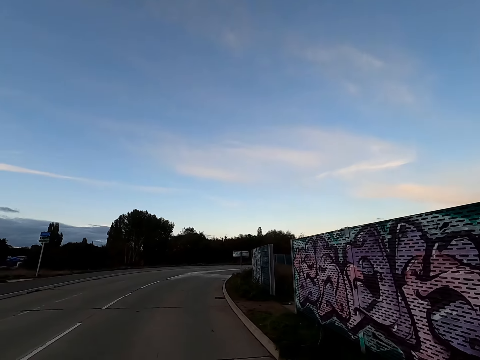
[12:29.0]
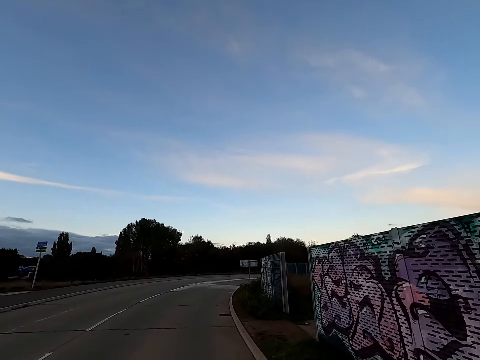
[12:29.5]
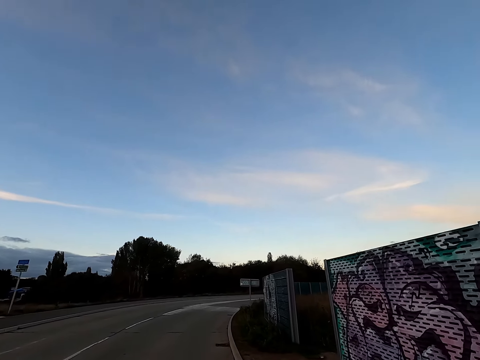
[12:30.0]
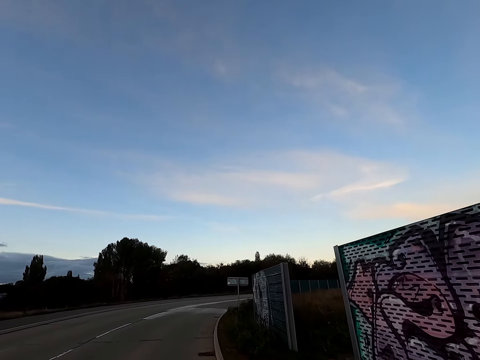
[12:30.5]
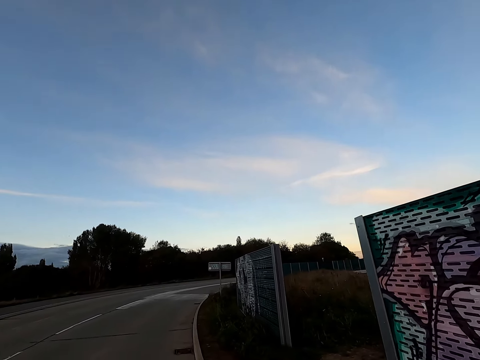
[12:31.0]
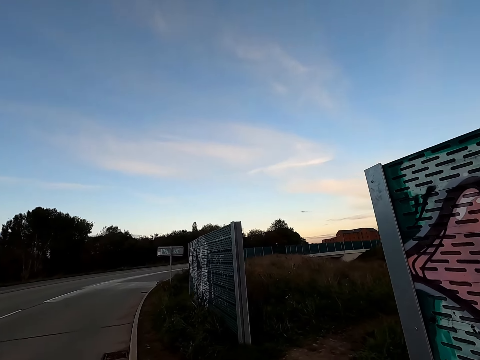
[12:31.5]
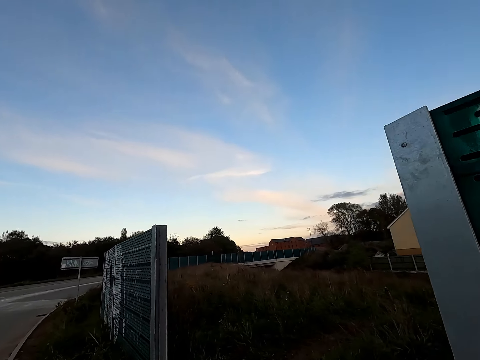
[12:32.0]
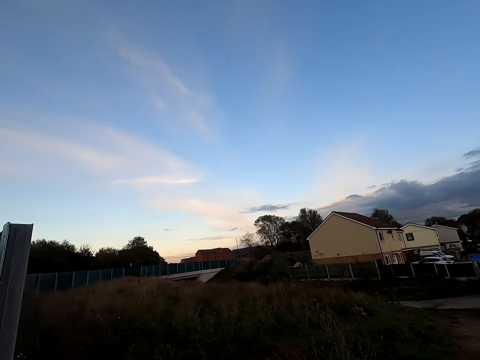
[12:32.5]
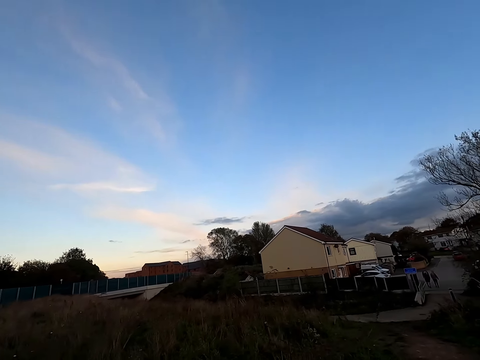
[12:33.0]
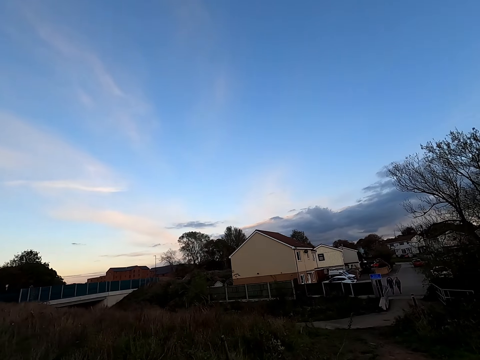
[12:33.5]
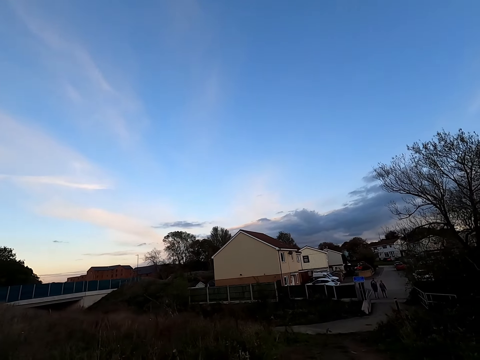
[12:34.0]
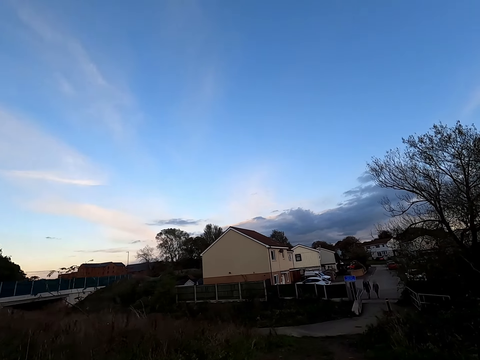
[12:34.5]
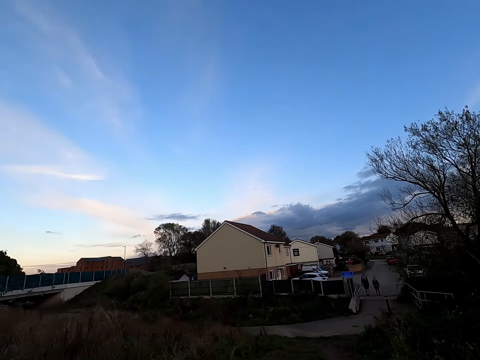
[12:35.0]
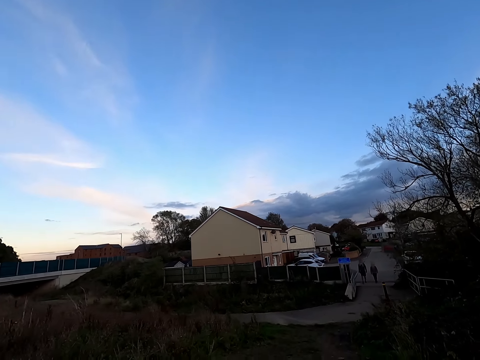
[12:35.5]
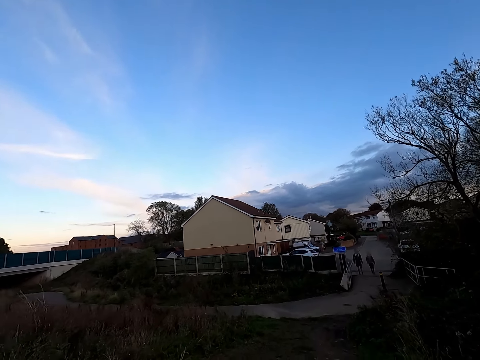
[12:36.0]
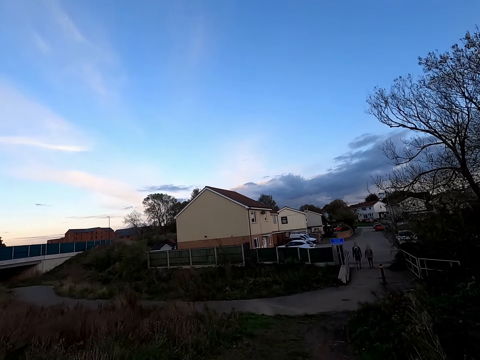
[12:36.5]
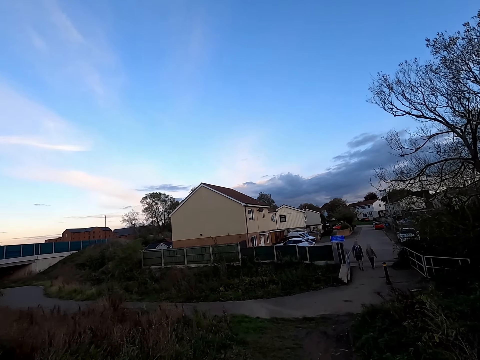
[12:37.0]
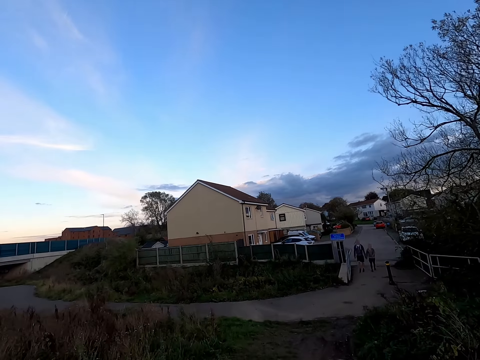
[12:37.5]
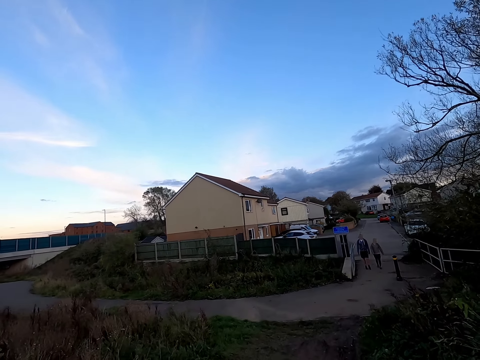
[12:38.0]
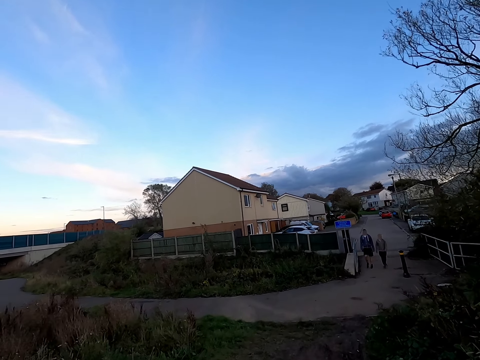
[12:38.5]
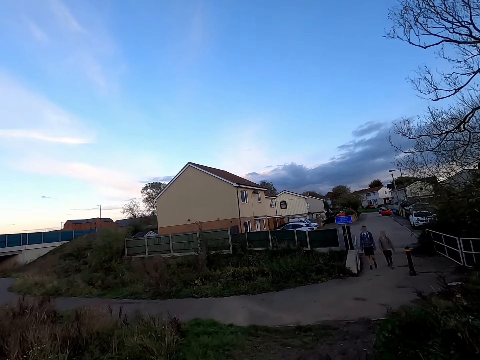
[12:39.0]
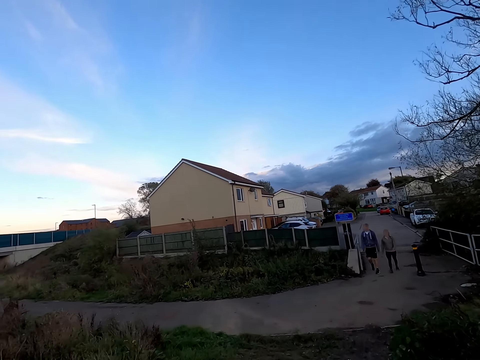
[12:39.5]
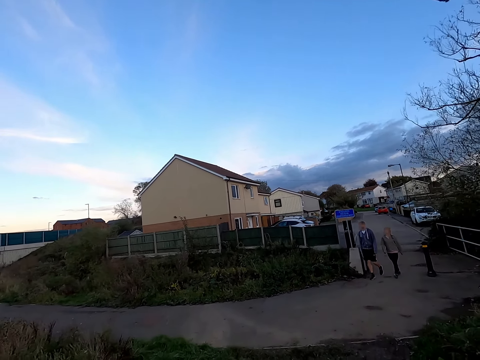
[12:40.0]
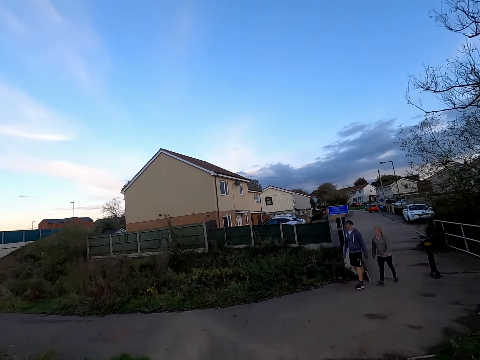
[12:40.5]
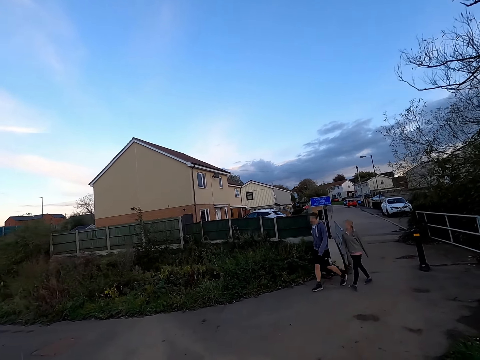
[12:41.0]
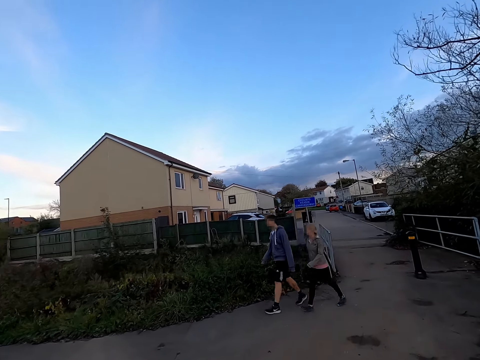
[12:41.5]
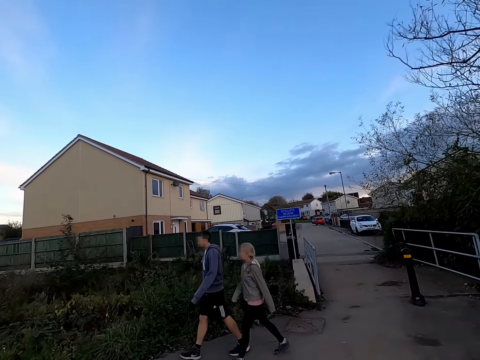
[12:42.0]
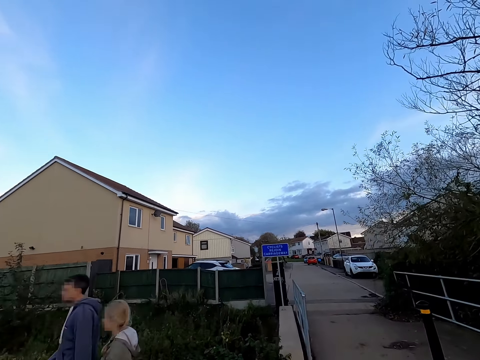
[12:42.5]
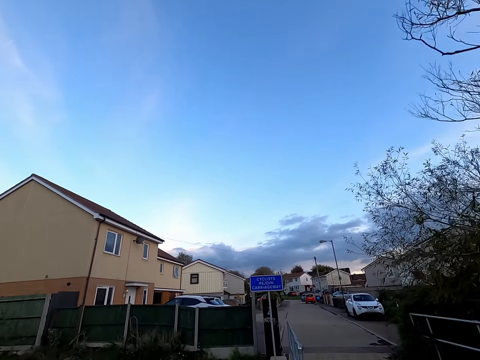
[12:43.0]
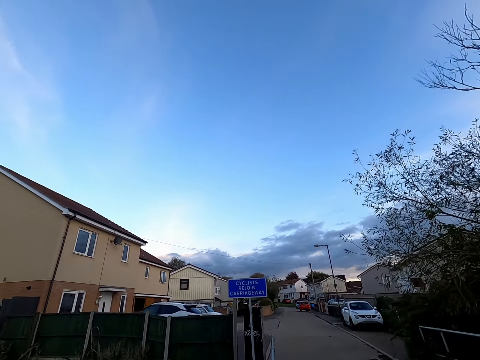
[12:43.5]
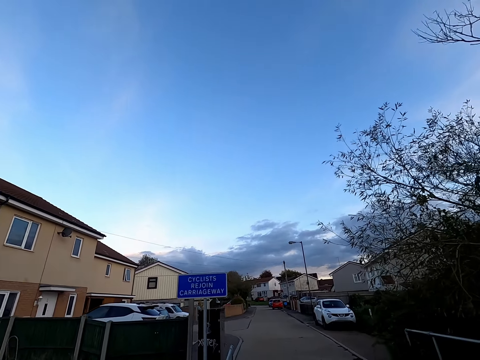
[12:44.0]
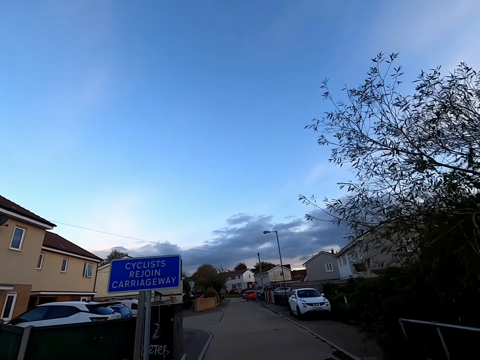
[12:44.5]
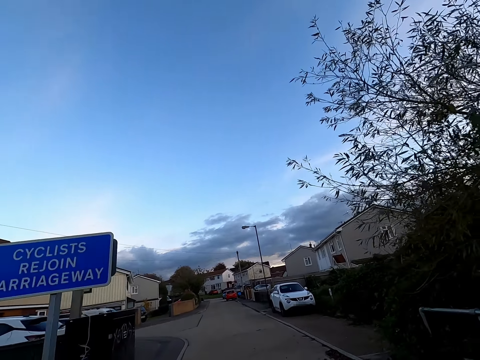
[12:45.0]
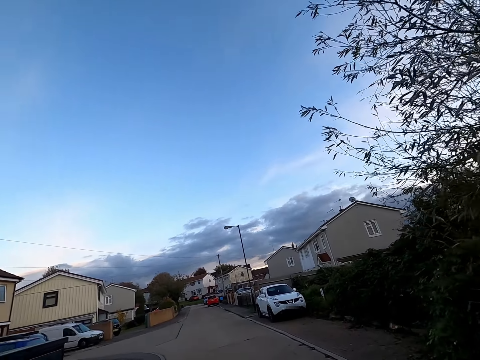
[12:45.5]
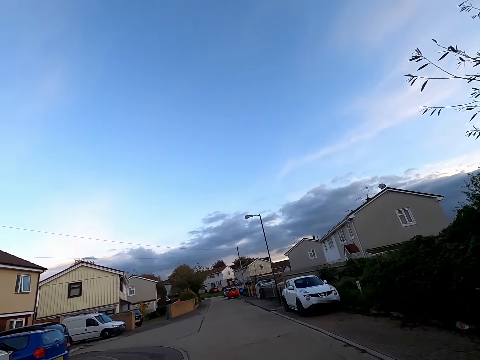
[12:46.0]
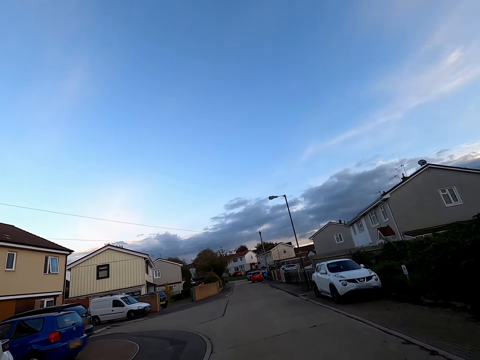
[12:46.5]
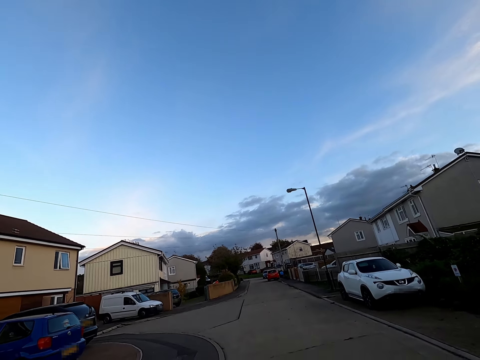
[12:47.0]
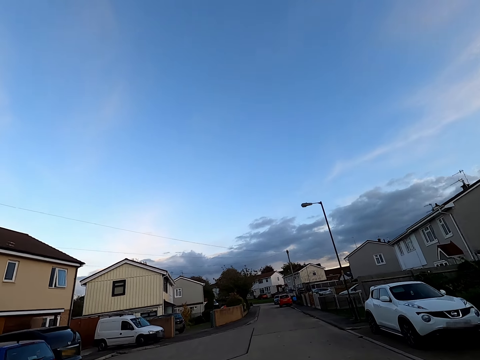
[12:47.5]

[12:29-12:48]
The camera wearer jogs down a garden. They pass through the gate, cross through shrubs, and get into a road. A woman walks past the camera wearer. A man walks past the camera wearer. The camera wearer jogs down the road. They walk into the driveway.

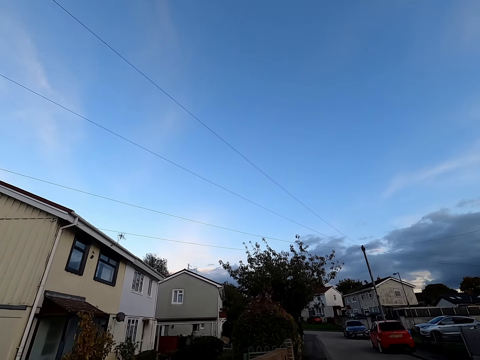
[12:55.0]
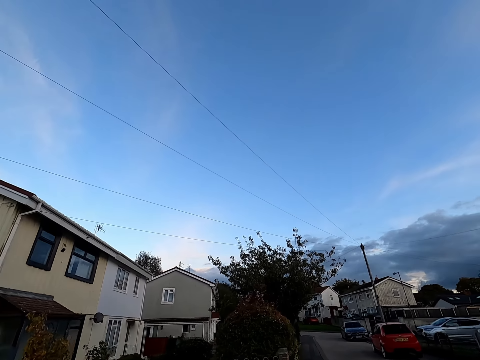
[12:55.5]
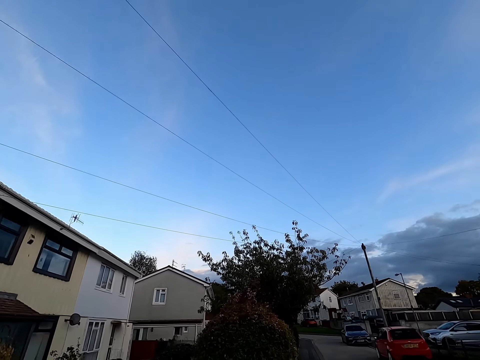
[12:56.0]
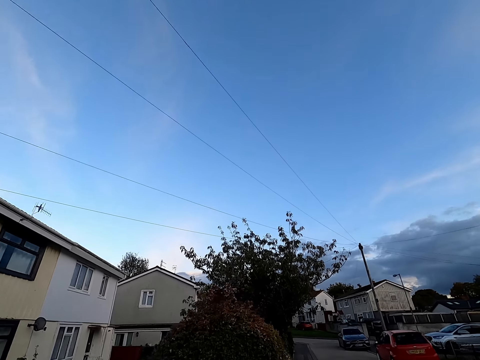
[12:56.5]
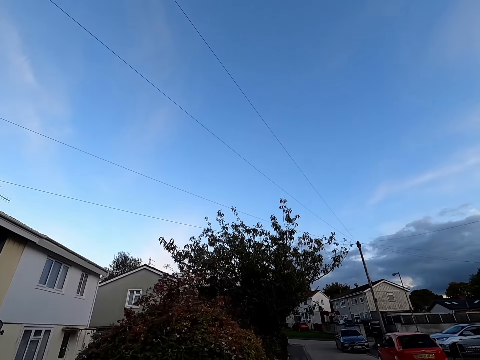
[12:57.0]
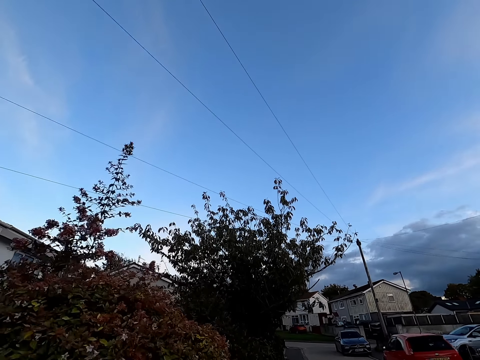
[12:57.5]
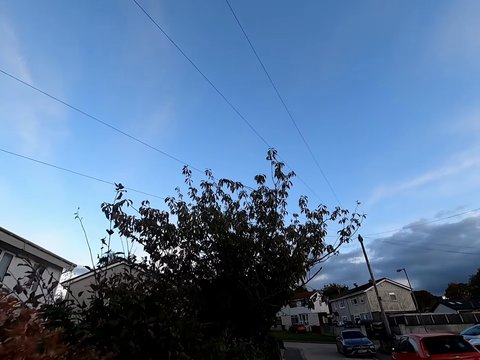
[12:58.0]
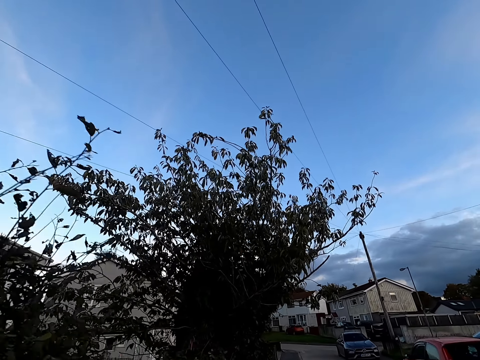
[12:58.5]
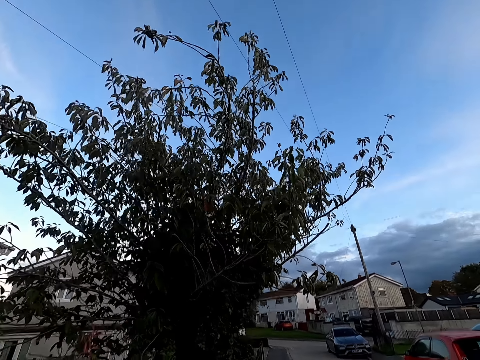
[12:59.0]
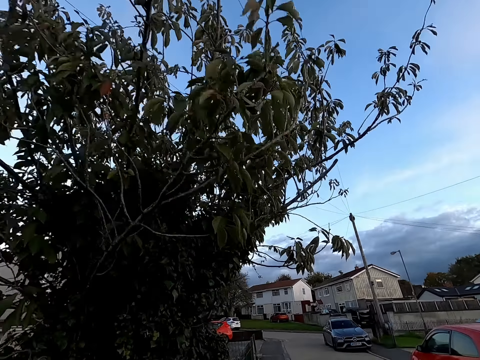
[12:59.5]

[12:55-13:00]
The camera wearer jogs down a walkway.

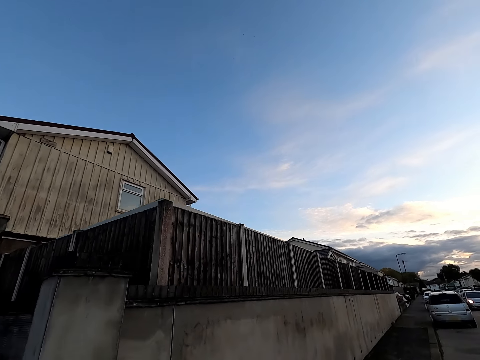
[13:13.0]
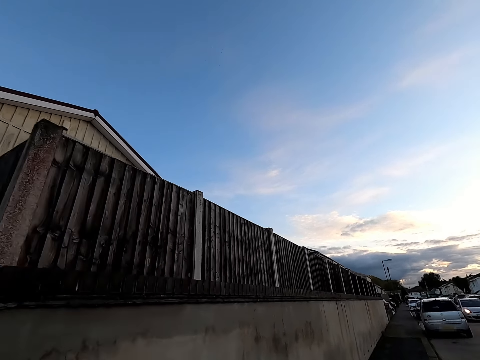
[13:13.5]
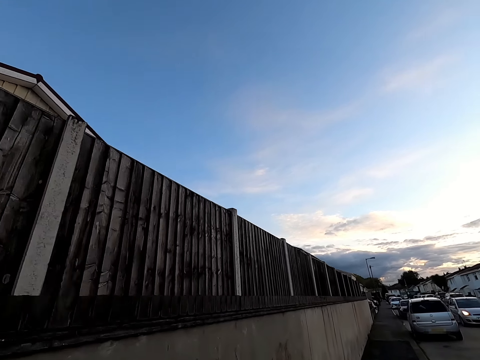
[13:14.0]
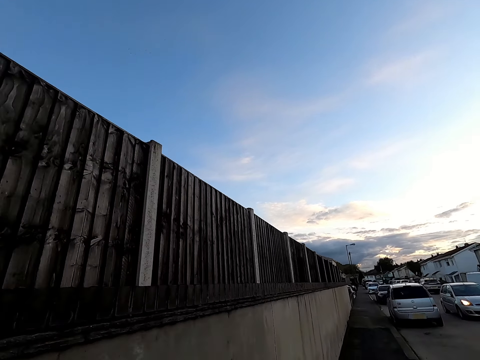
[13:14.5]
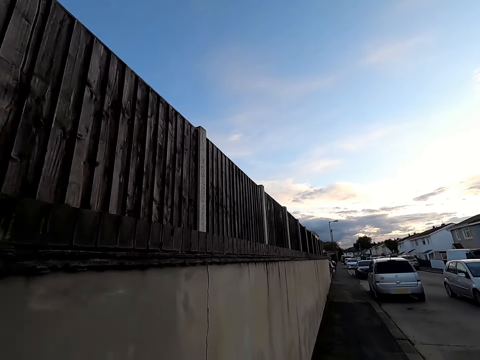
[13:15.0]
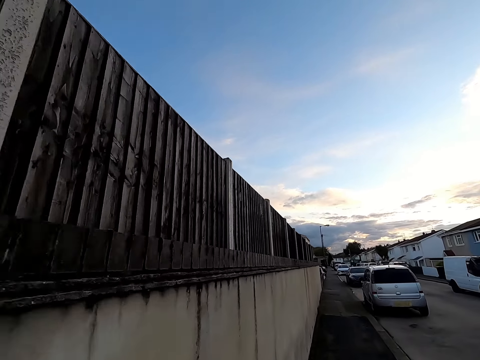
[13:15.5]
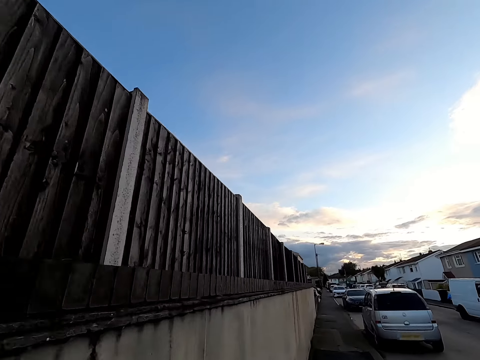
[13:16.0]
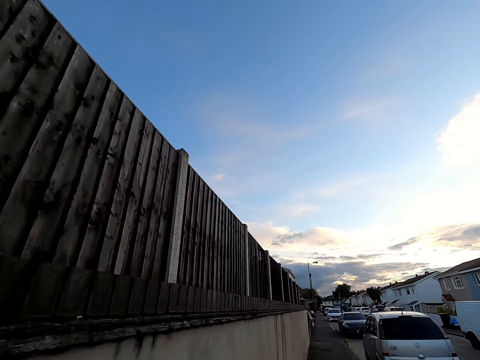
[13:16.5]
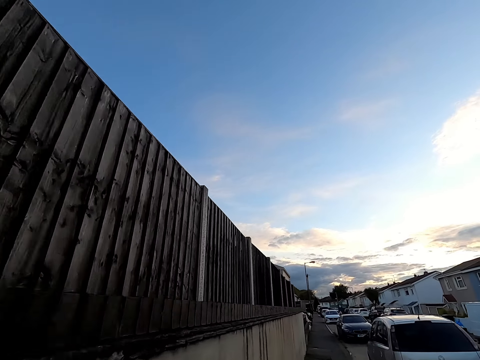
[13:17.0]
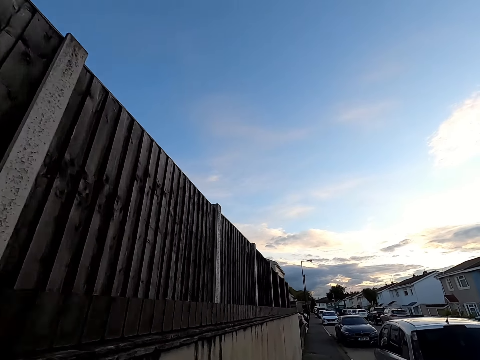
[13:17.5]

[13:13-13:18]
A silver car drives past the camera wearer.
